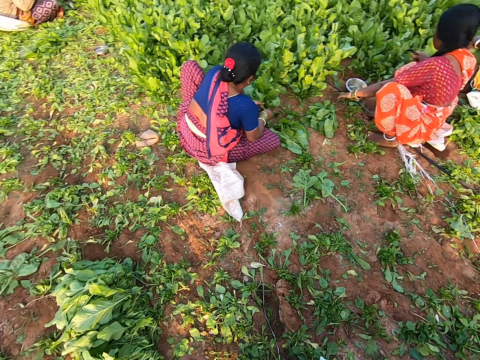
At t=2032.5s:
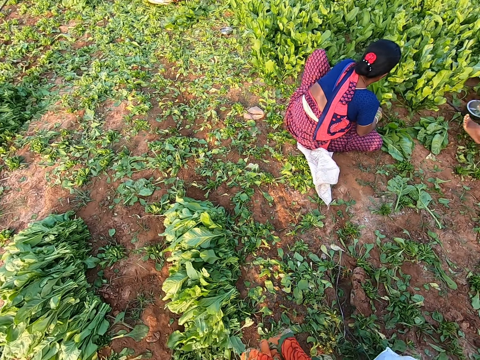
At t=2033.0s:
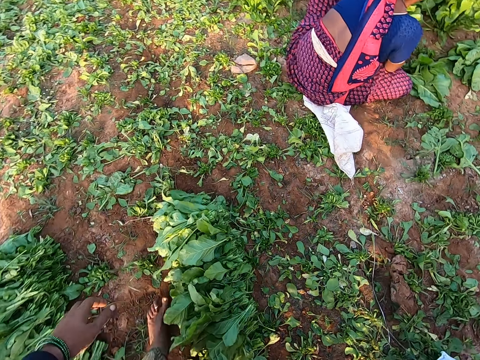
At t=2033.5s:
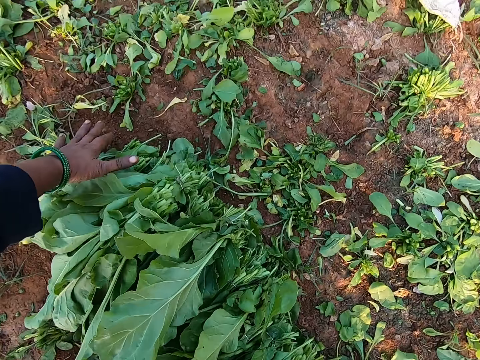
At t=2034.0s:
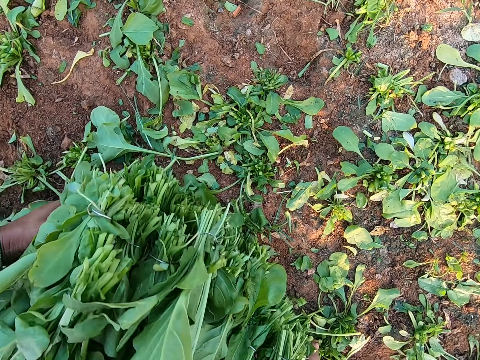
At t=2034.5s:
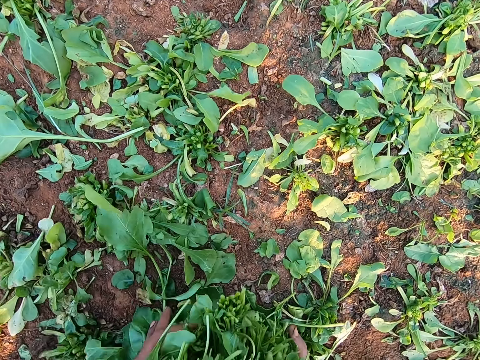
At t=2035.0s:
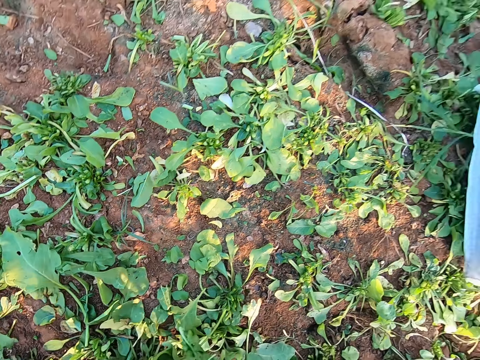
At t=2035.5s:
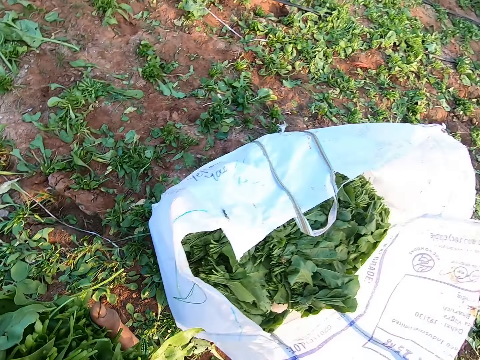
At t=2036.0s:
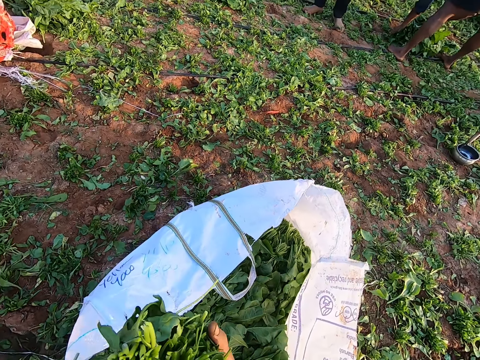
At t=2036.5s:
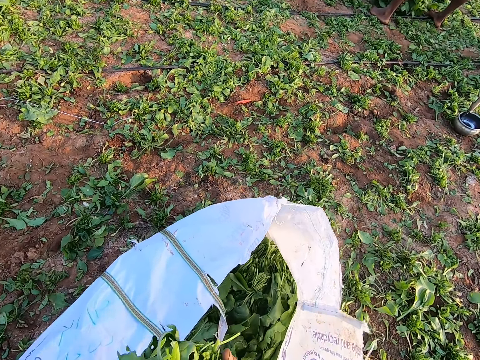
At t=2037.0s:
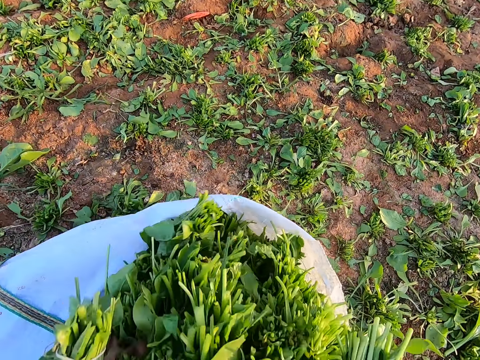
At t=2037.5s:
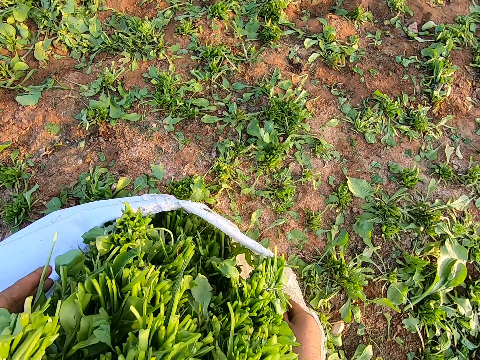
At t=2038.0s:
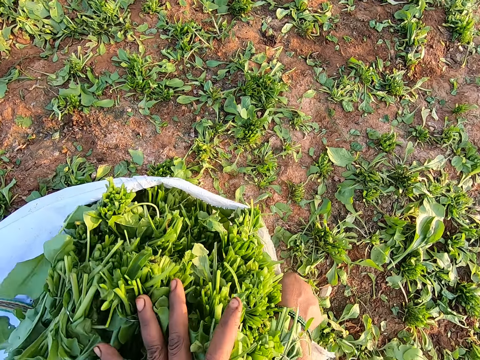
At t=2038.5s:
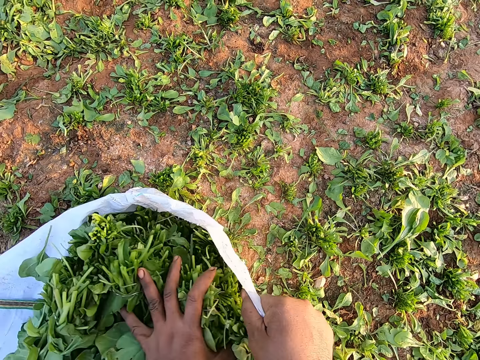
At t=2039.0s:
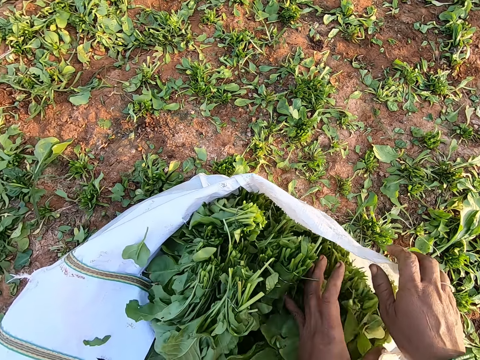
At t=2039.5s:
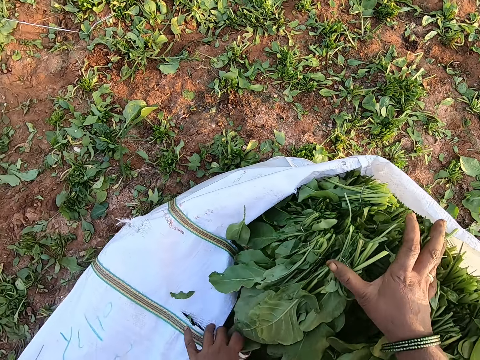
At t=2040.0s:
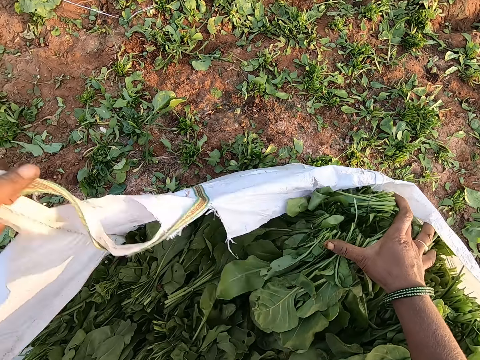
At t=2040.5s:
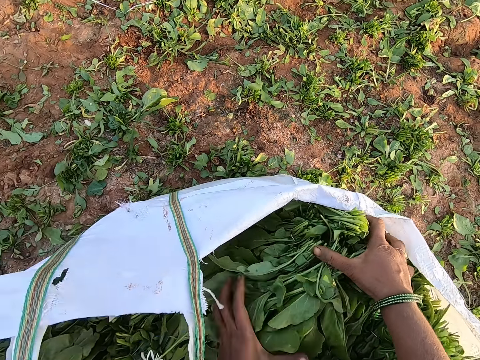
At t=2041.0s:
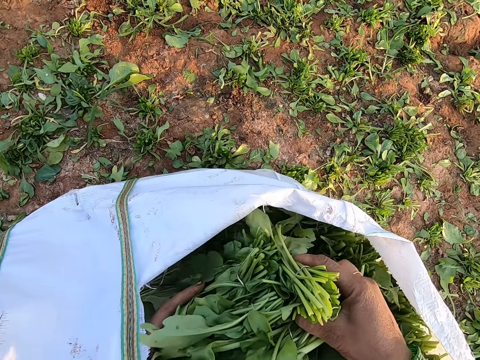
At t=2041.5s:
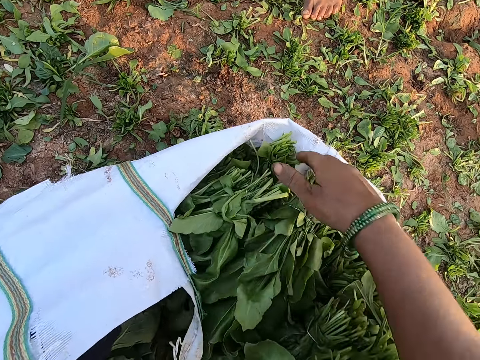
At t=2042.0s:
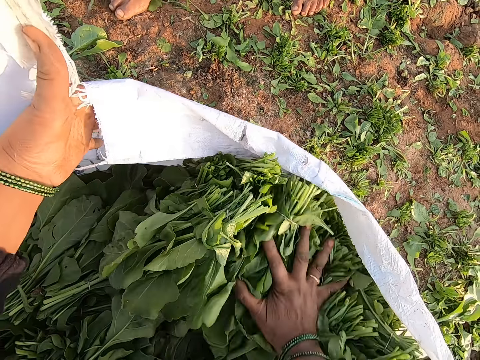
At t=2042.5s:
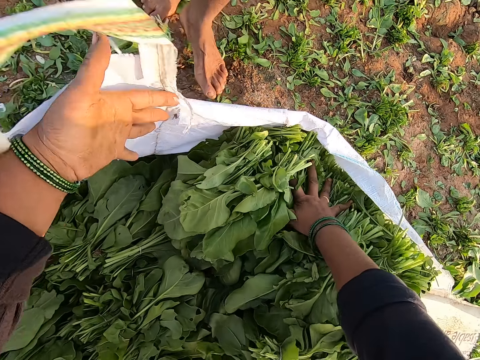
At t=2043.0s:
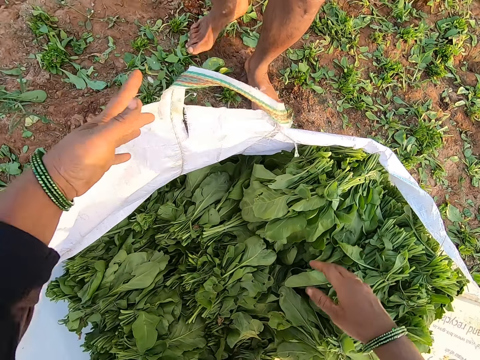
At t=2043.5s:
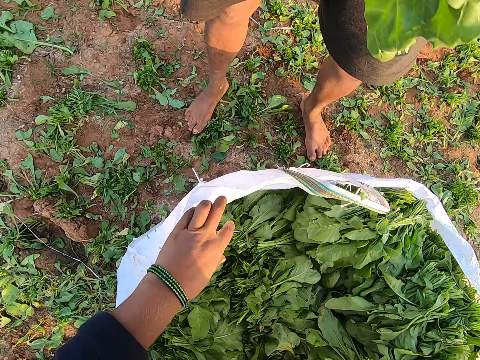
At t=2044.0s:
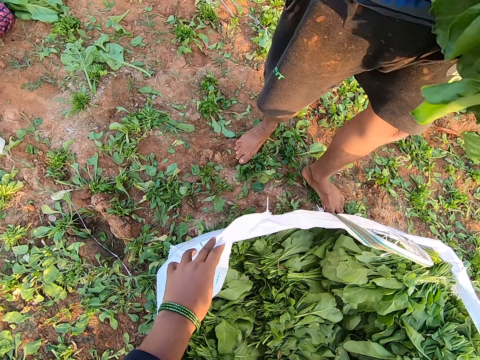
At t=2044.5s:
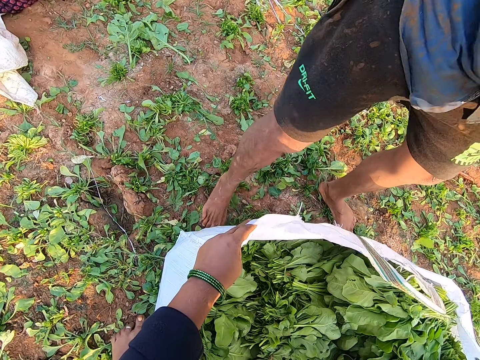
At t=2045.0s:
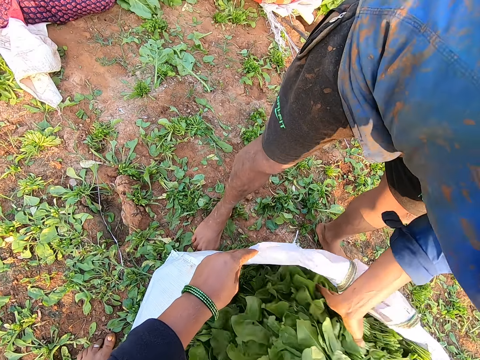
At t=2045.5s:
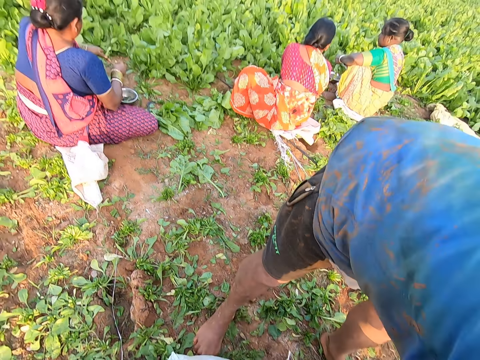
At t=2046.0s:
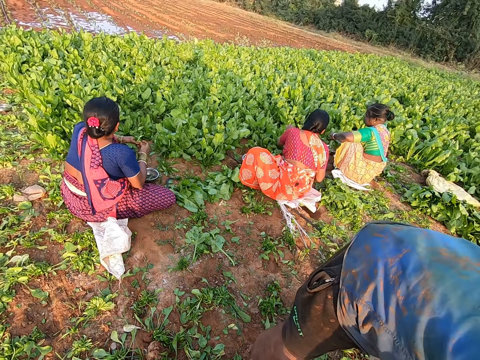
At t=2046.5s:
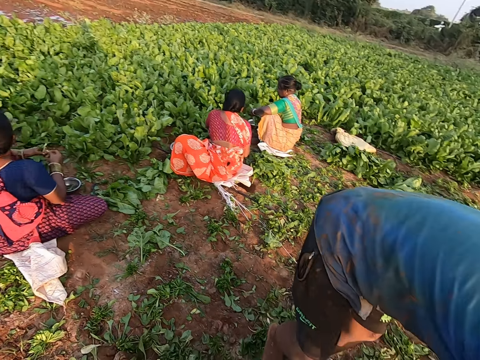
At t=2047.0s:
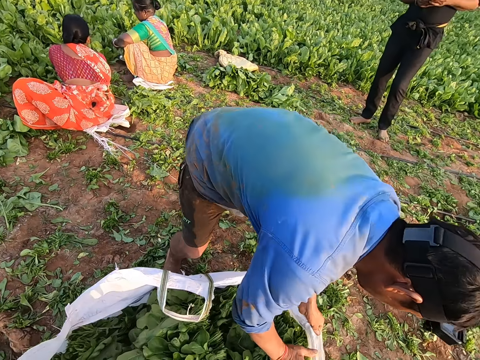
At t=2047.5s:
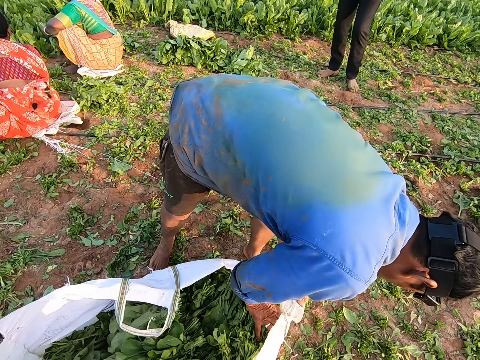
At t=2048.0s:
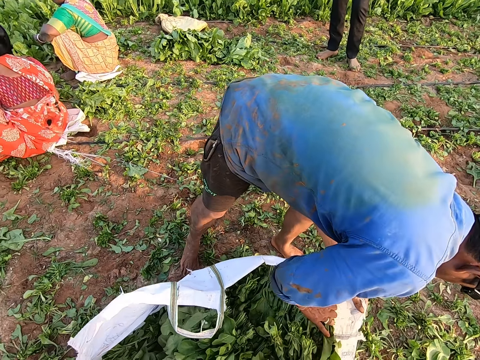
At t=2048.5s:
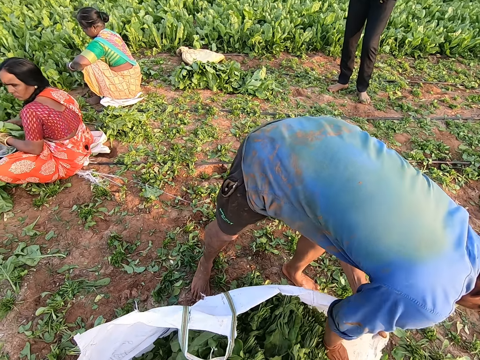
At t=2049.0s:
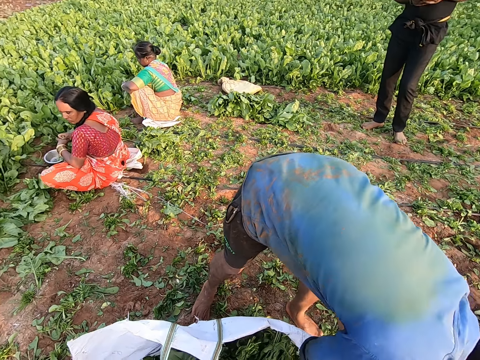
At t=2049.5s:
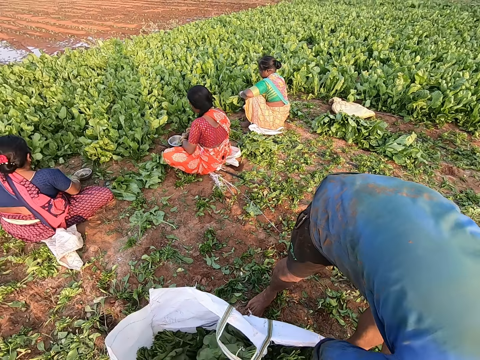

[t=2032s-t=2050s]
The camera wearer looks around. She picks the collard green vegetables from the ground with both hands. She drops the collard green vegetables in the sack with both hands. She holds the sack with her left hand. A man drops the collard green vegetables with his right hand into the sack. The camera wearer looks around. The man pushes the collard green vegetables in the sack with his right hand.

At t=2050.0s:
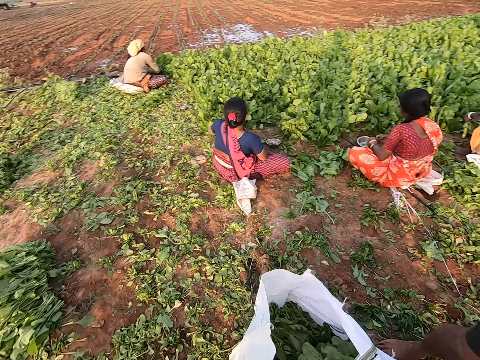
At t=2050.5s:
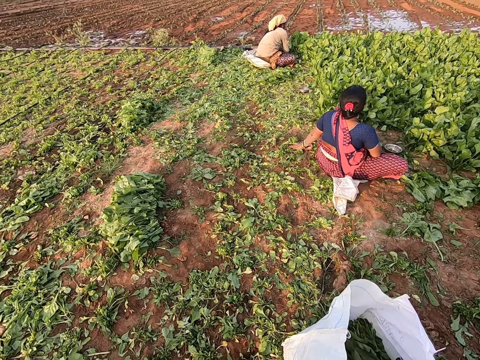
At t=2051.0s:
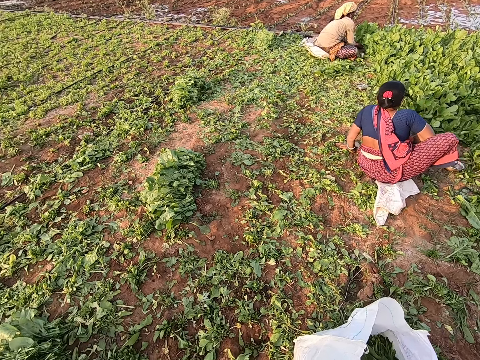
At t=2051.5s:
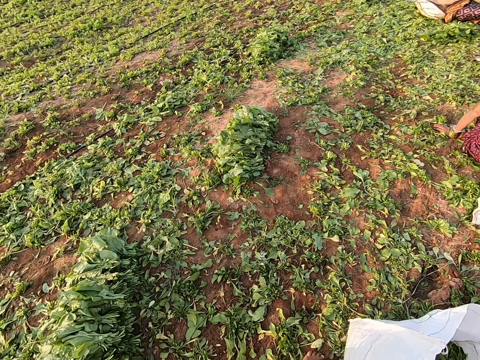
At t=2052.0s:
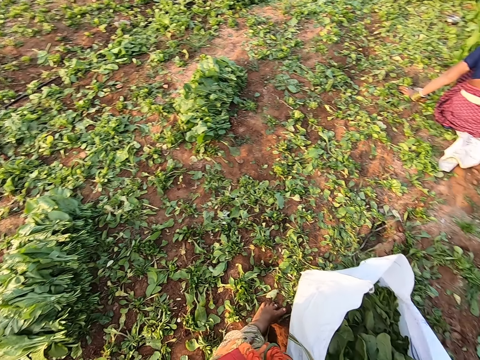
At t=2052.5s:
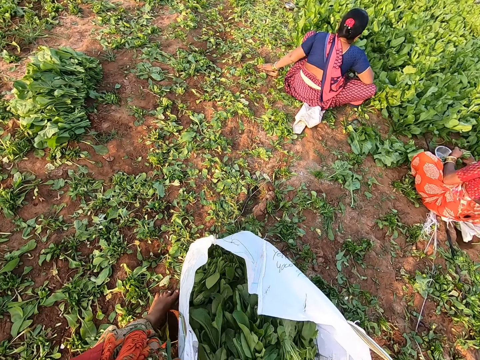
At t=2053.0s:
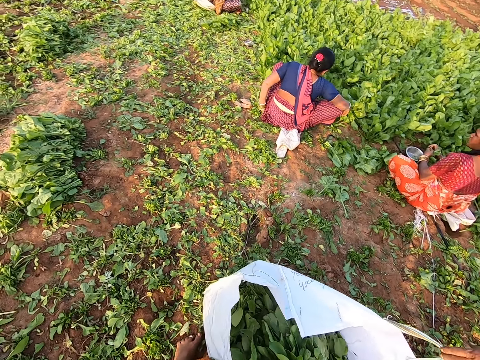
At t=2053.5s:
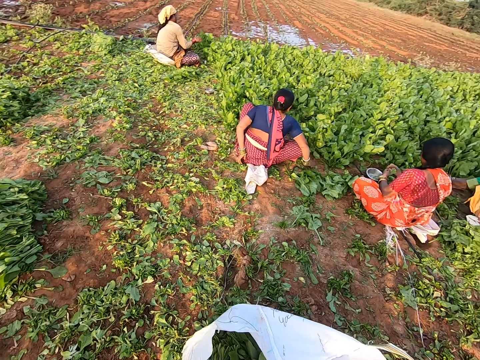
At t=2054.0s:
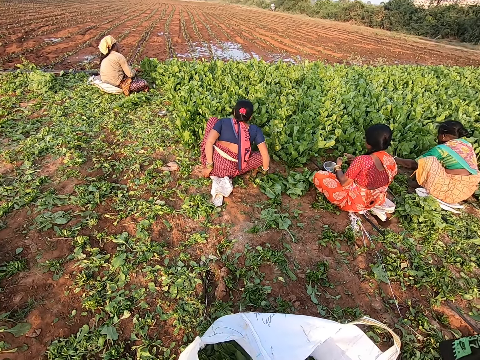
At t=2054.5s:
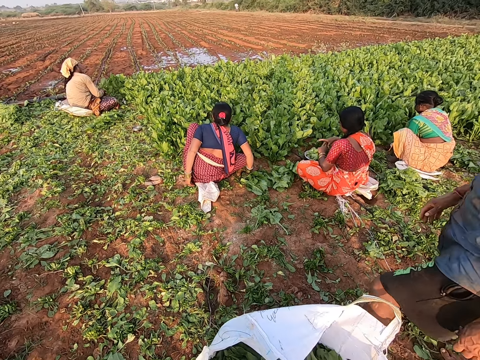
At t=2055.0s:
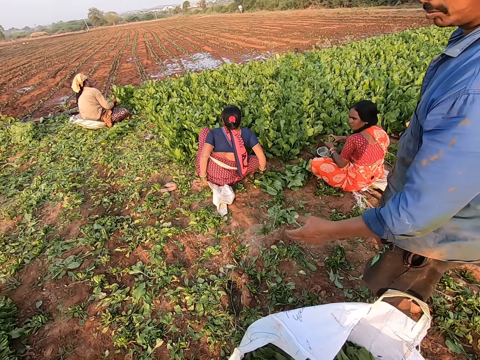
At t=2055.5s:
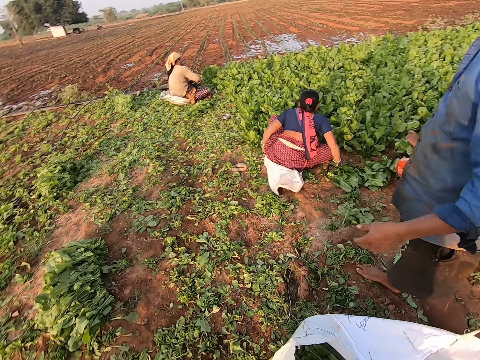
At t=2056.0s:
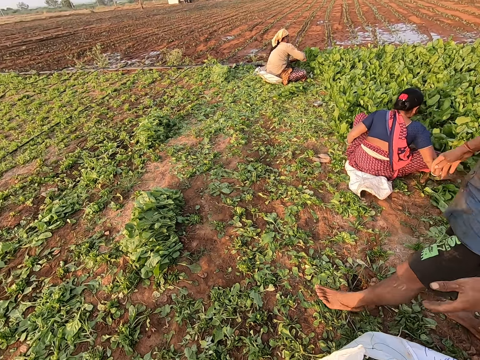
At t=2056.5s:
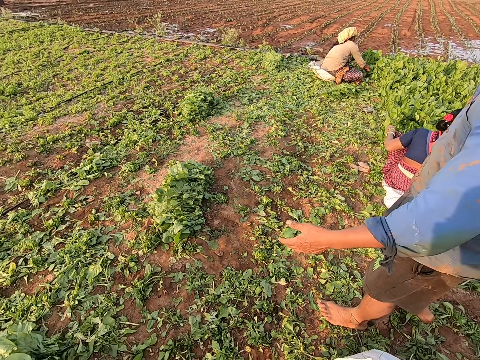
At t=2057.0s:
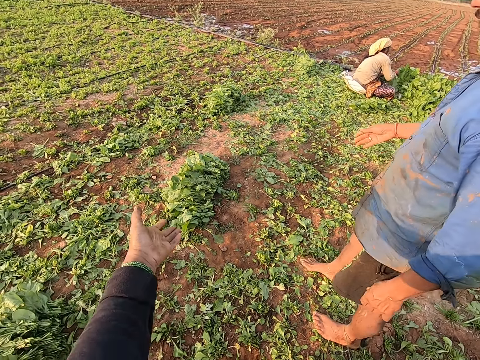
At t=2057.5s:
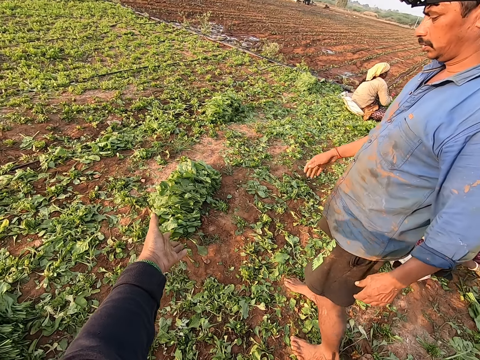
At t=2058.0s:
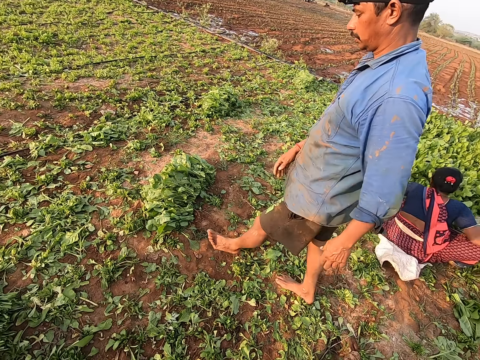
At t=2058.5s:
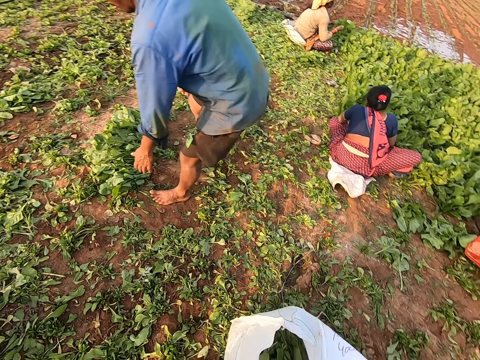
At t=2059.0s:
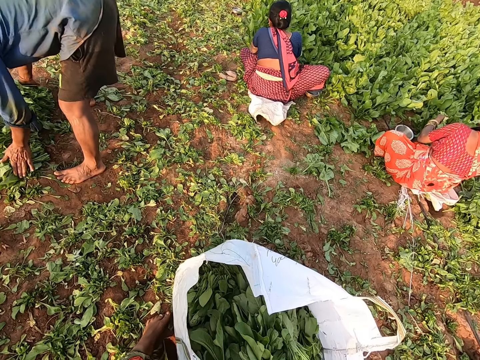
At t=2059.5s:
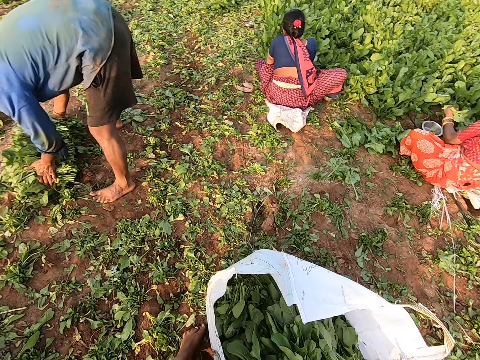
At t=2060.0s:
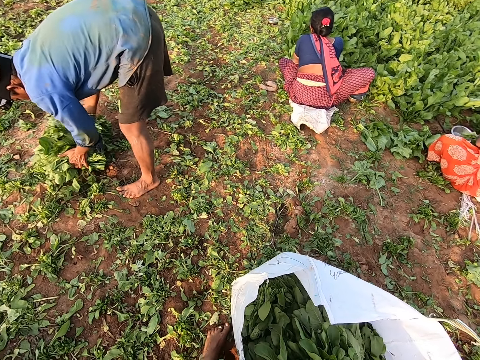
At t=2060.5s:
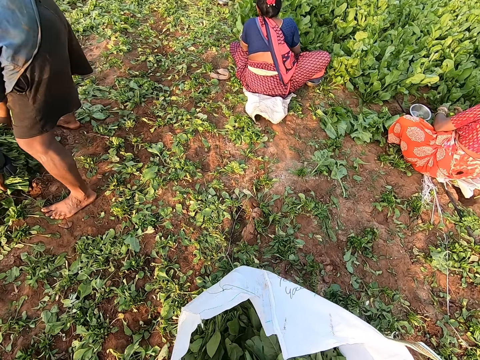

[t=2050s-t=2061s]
A man walks. A woman binds the collard green vegetables in her left hand with a rubber in her right hand. The man picks the collard green vegetables from the ground with both hands. The woman holds the collard green vegetables with her left hand.
